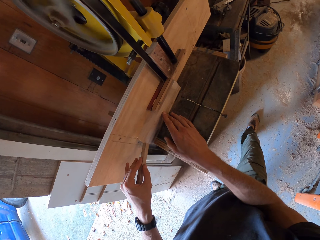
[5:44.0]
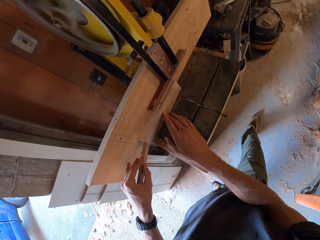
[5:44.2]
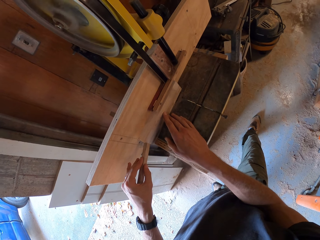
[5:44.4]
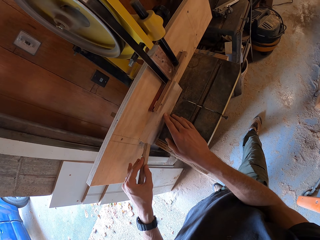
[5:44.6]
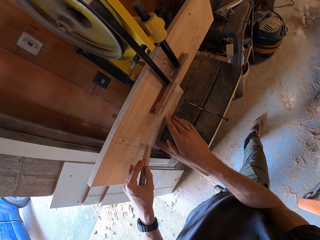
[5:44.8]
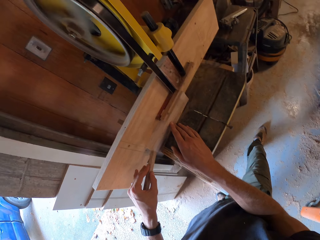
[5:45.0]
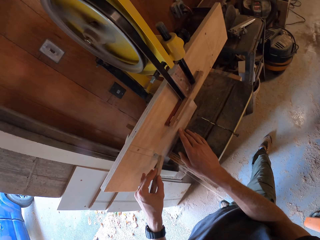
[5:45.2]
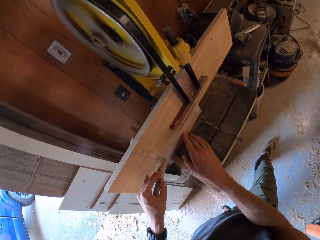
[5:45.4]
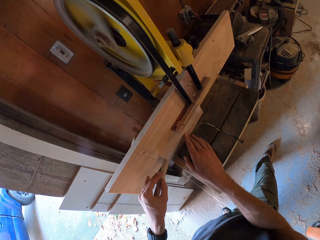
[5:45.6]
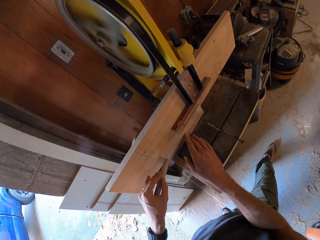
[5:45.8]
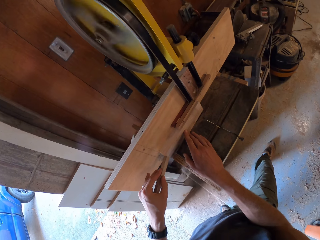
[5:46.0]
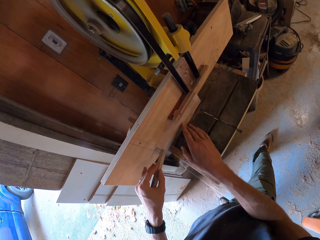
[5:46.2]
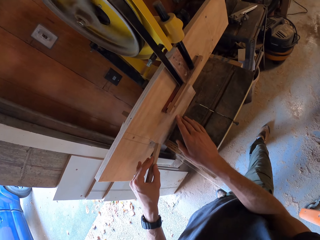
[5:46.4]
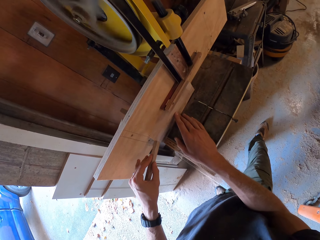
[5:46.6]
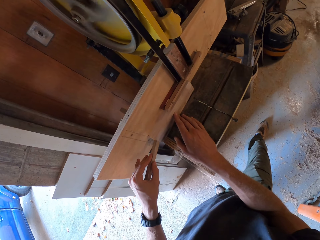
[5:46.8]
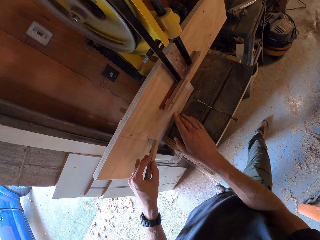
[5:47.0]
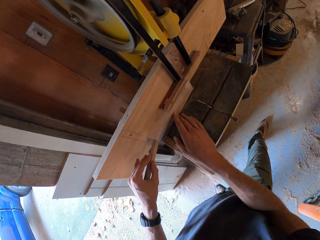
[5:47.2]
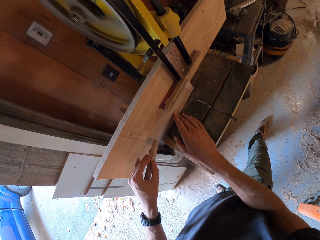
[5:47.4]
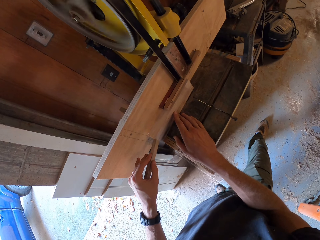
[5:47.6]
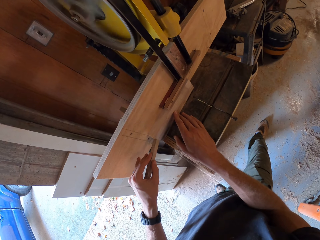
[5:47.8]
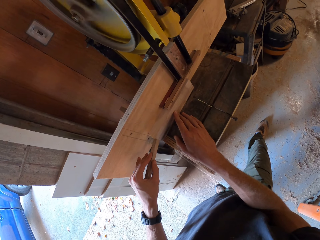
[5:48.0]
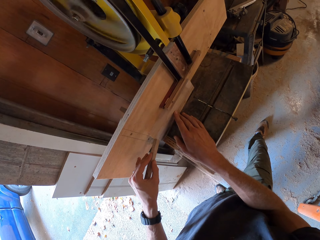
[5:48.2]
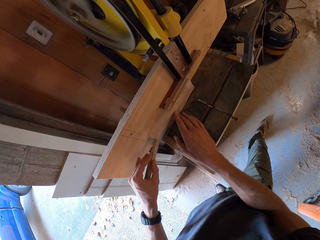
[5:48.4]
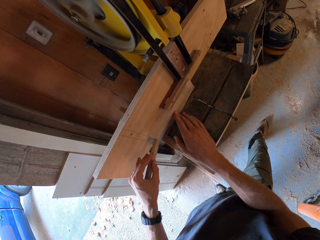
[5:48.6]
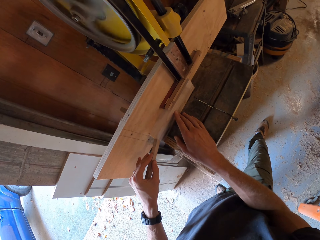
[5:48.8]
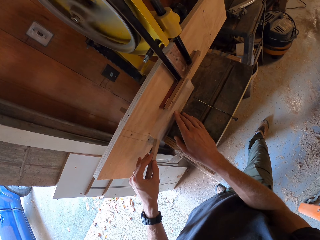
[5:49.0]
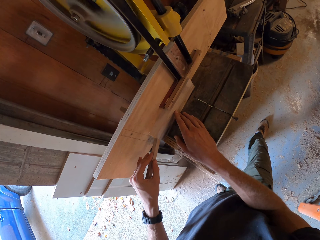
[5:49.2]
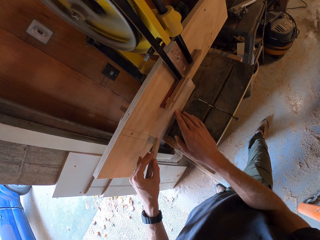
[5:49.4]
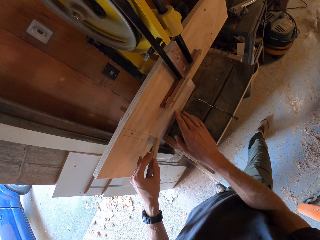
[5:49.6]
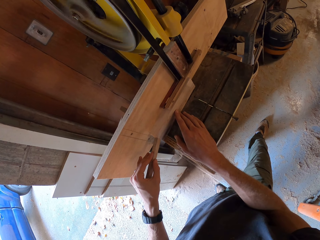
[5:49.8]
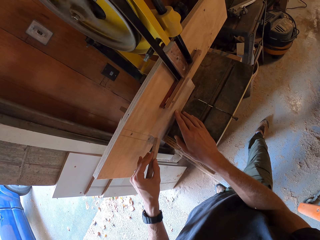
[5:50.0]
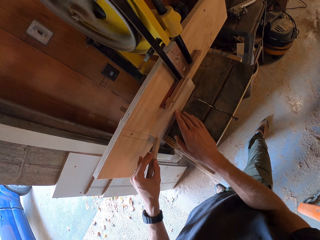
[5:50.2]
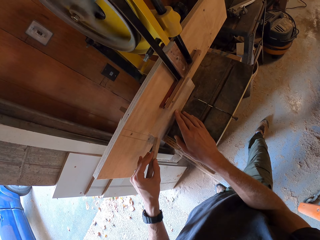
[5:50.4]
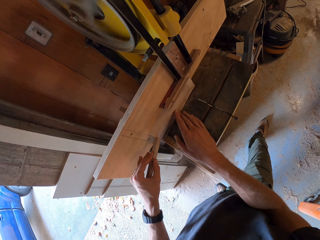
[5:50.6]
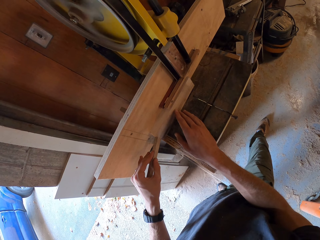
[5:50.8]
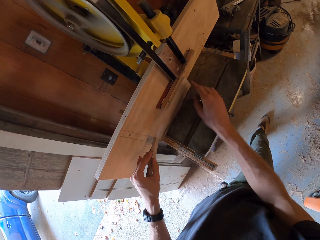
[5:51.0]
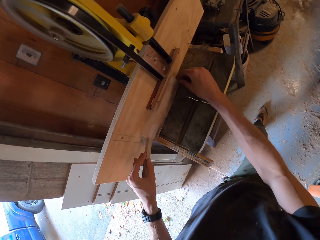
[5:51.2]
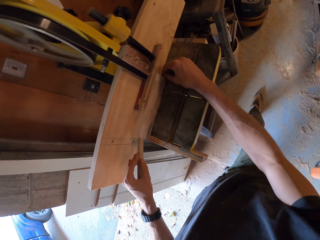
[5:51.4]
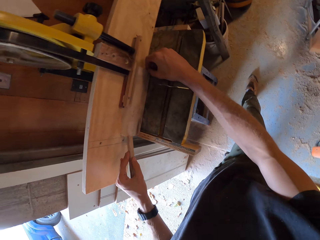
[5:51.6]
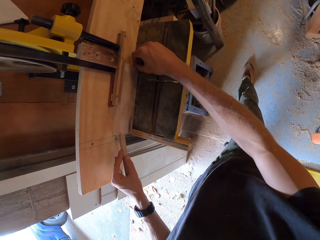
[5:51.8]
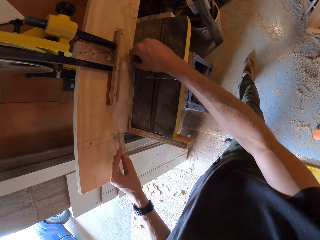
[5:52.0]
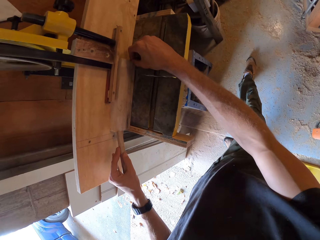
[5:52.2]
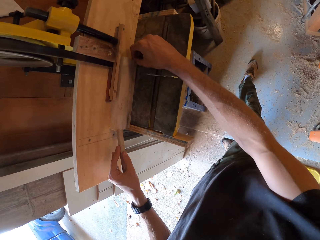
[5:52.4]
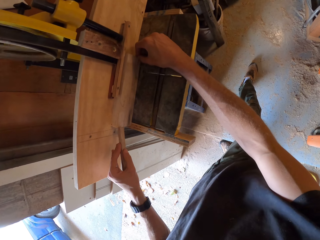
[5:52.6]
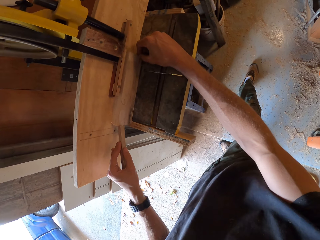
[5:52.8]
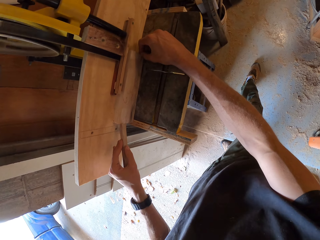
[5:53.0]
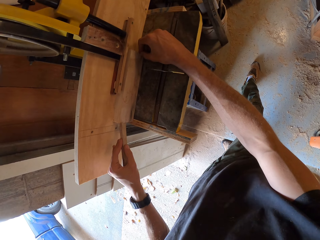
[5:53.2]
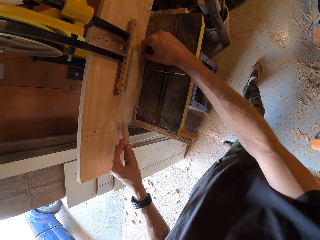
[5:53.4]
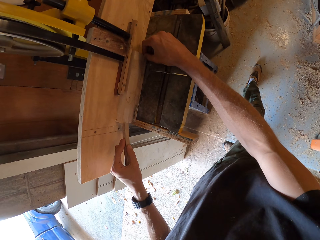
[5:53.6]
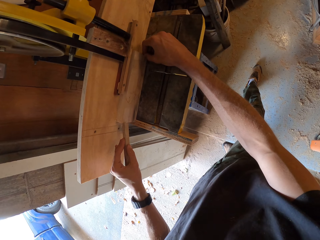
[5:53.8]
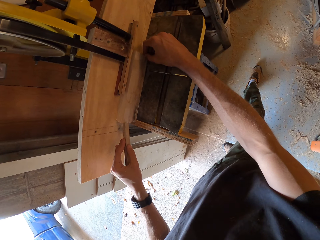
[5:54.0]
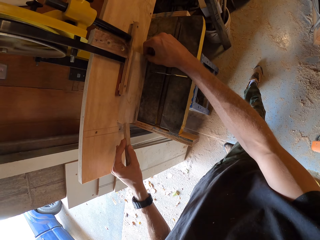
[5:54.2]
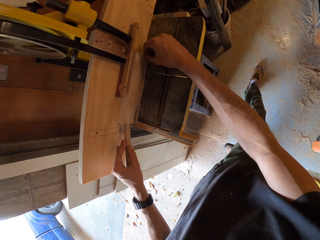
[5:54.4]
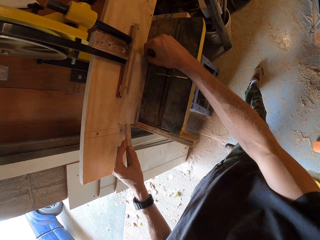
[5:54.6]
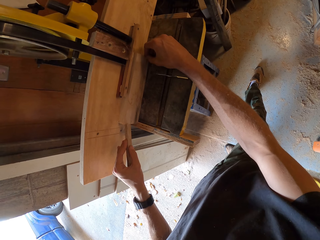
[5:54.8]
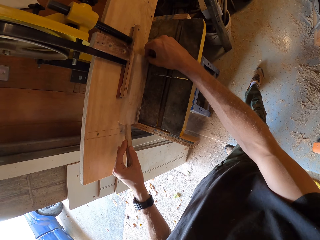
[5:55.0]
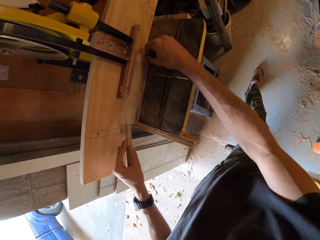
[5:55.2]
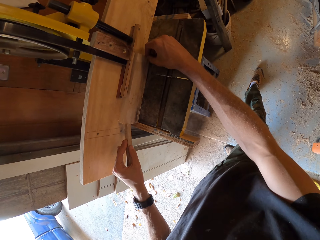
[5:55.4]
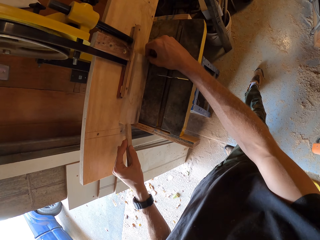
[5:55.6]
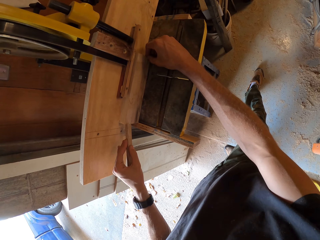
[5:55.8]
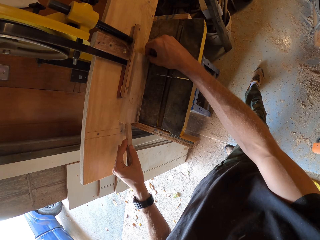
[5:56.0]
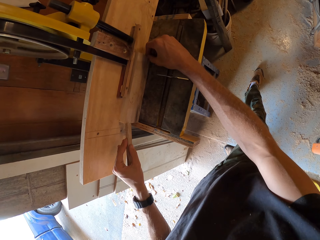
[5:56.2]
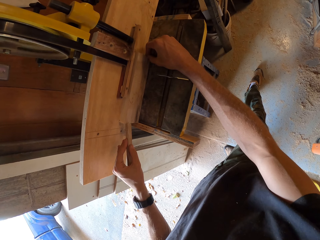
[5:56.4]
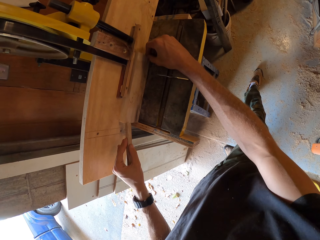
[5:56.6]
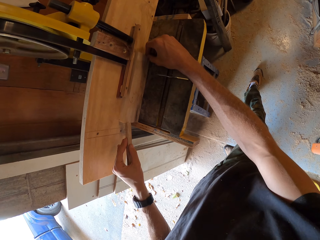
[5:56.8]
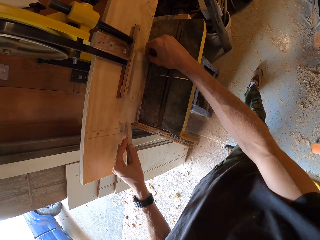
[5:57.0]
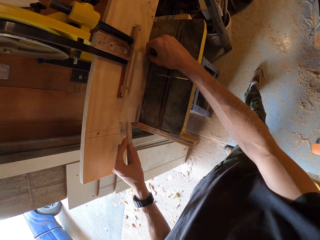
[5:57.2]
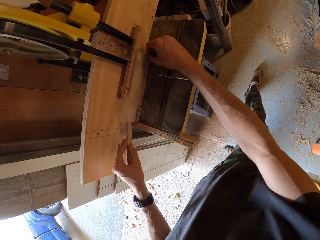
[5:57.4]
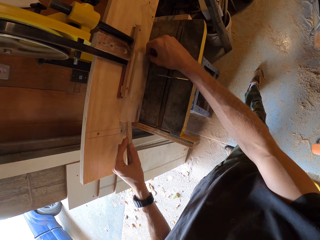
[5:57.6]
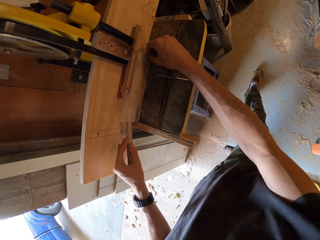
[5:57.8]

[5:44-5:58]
The camera wearer turns around. They hold a piece of wood with both hands. They move a foot. They hold the piece of wood with both hands. They cut the piece of wood through the wood cutter machine.

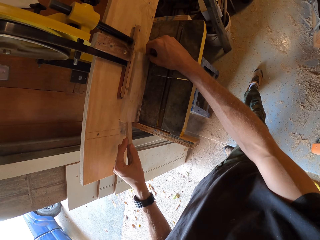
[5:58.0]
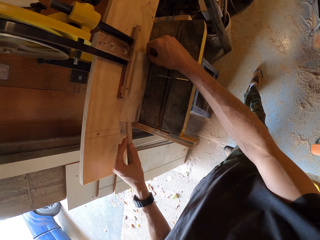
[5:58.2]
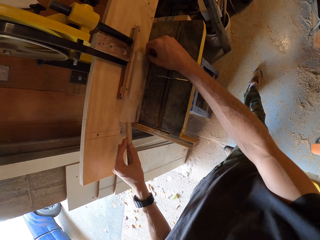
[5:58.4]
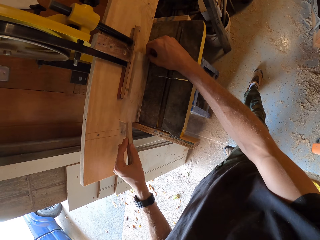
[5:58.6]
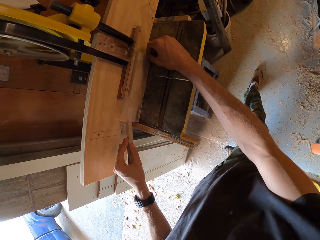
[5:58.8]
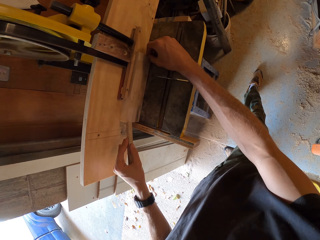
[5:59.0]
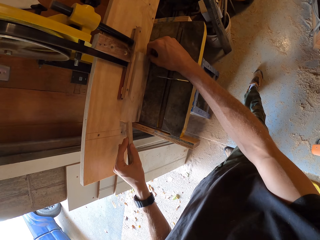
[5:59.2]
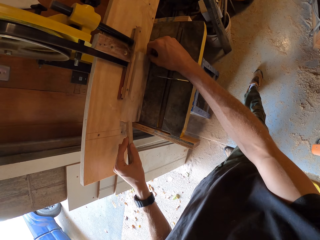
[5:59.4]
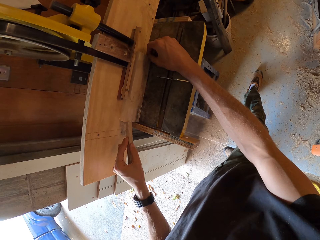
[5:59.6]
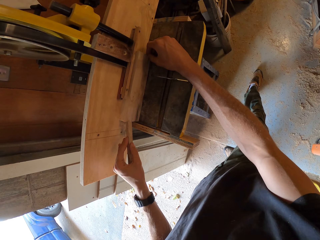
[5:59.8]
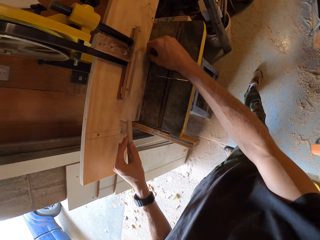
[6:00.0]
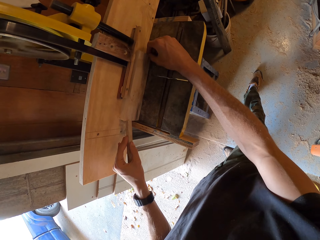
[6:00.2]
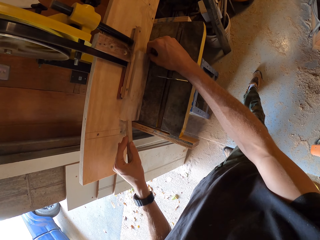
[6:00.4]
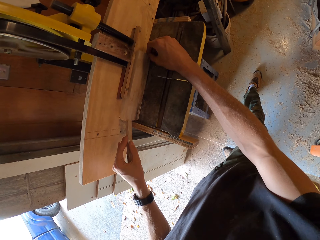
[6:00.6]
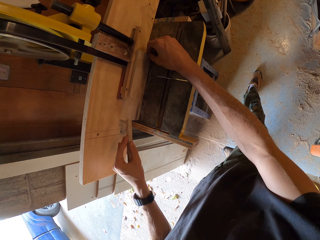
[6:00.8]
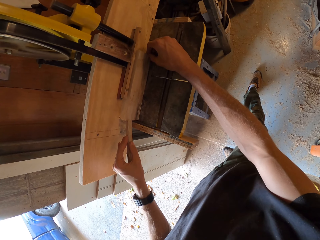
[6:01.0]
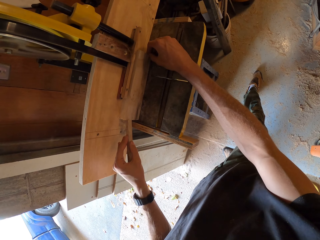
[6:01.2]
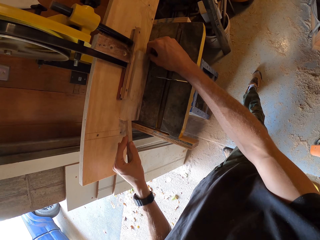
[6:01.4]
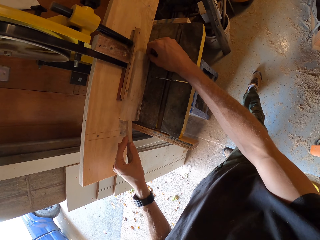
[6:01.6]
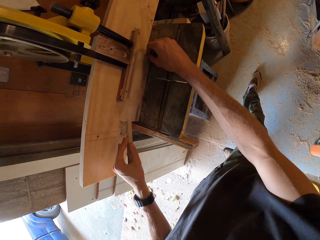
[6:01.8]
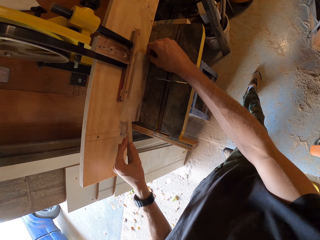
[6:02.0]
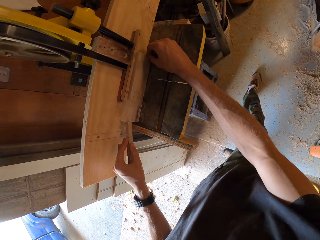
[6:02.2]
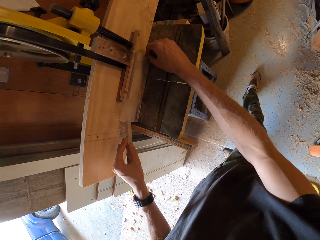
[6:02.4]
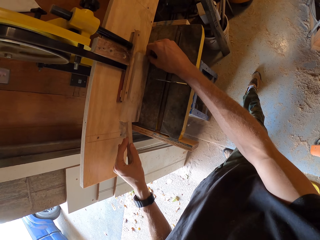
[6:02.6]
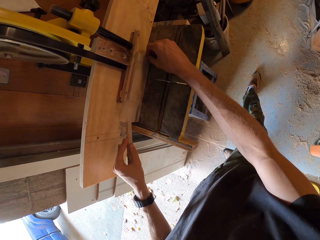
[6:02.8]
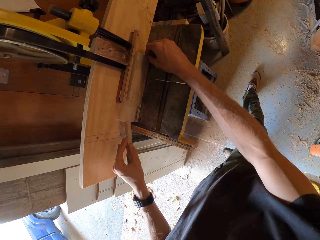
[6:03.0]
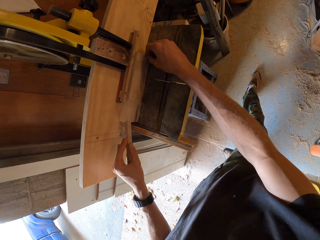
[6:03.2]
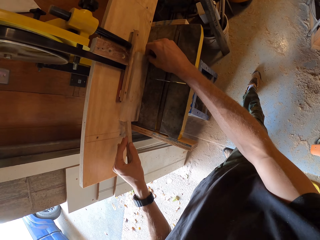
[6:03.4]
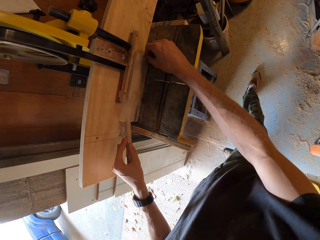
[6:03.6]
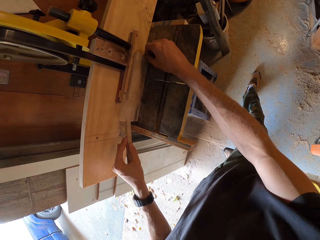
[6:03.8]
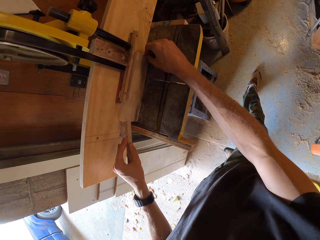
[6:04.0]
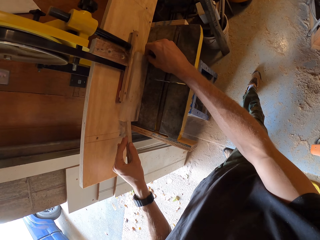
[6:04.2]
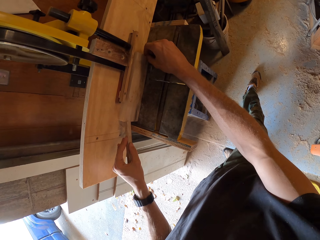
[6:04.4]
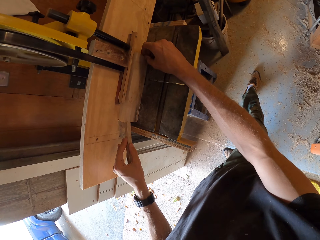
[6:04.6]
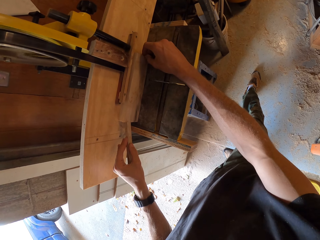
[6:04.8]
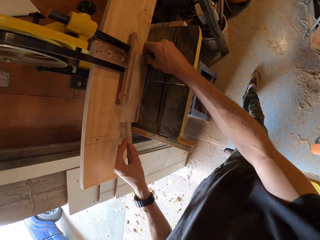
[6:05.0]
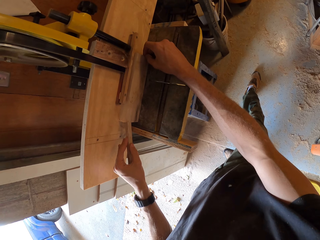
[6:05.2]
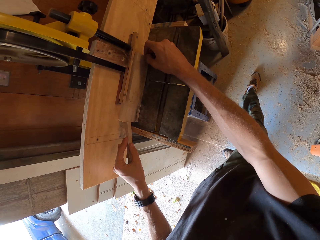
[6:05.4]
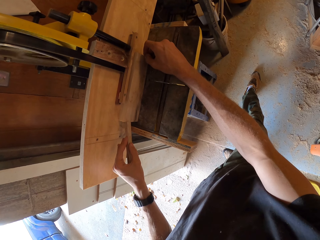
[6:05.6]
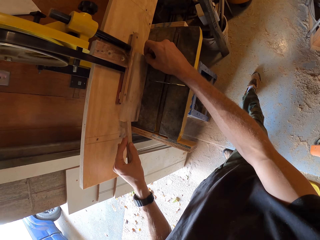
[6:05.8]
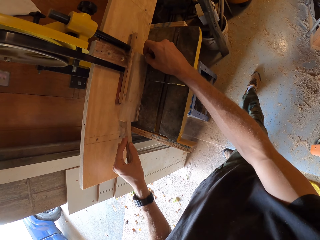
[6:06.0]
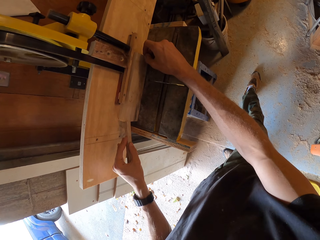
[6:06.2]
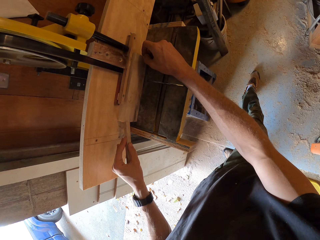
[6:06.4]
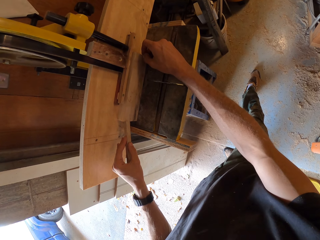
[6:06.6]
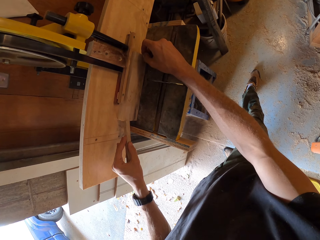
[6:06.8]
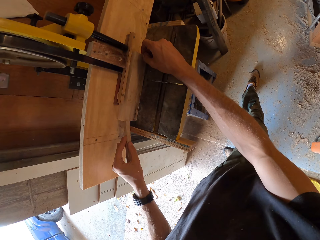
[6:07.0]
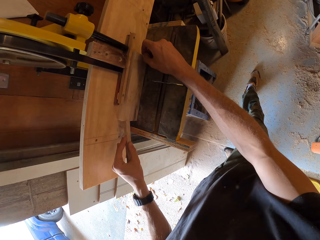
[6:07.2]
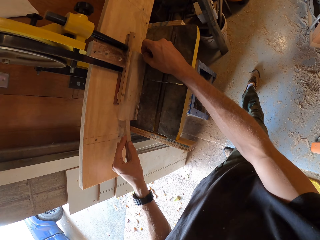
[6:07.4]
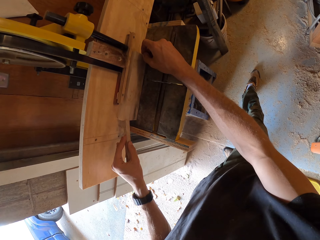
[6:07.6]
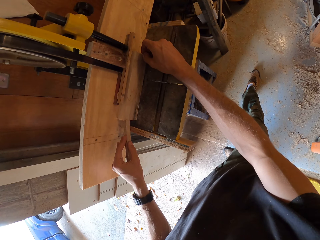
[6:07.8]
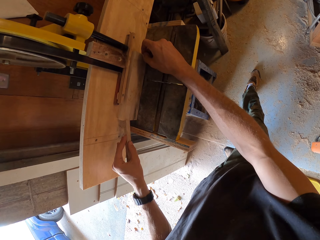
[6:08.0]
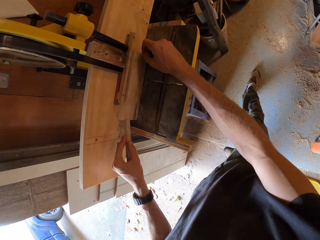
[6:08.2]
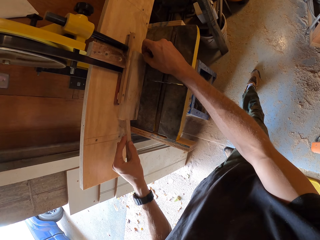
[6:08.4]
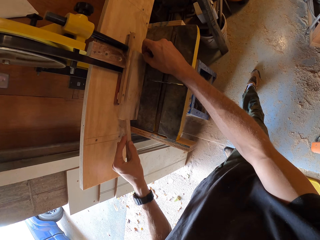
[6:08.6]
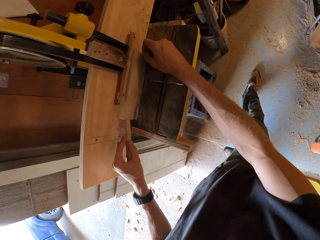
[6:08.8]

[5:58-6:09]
The camera wearer moves the piece of wood through the wood cutter machine. They cut the piece of wood through the wood cutter machine.
